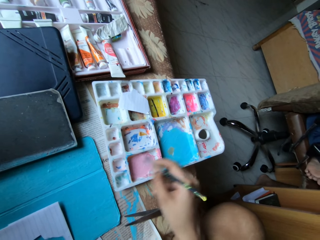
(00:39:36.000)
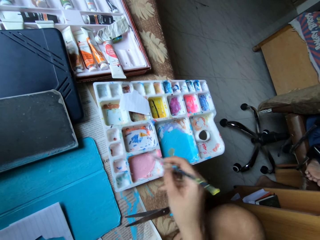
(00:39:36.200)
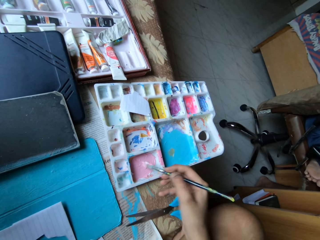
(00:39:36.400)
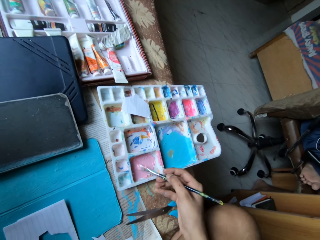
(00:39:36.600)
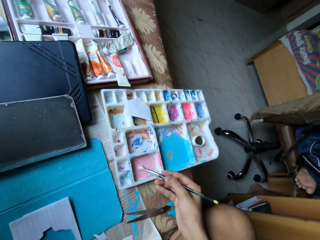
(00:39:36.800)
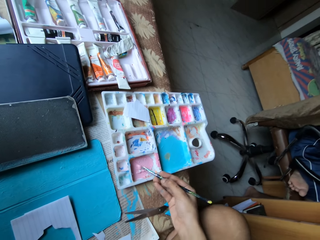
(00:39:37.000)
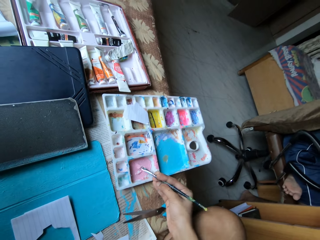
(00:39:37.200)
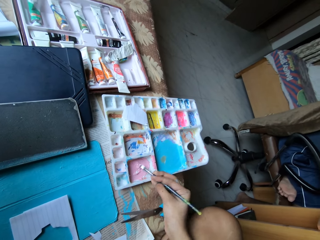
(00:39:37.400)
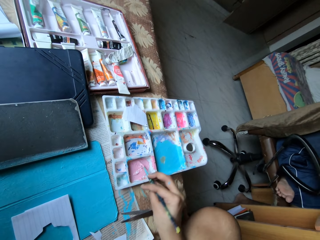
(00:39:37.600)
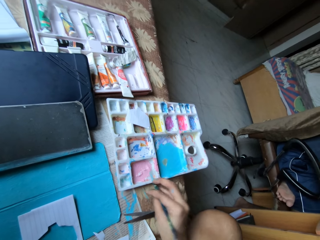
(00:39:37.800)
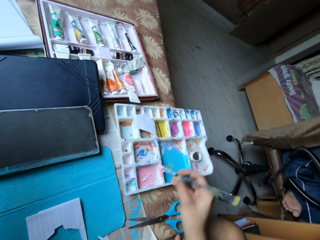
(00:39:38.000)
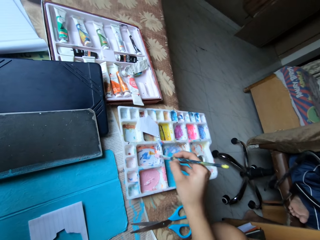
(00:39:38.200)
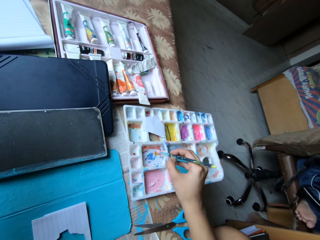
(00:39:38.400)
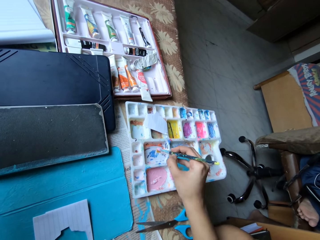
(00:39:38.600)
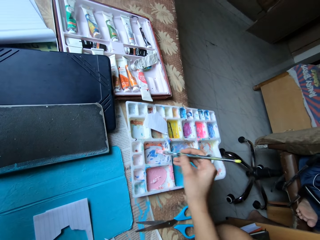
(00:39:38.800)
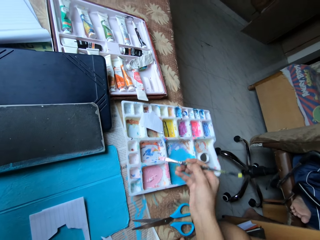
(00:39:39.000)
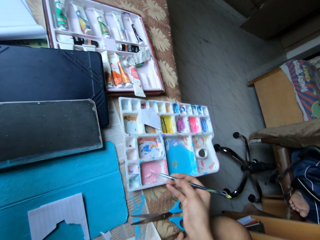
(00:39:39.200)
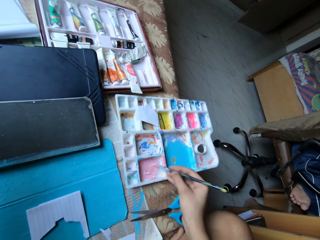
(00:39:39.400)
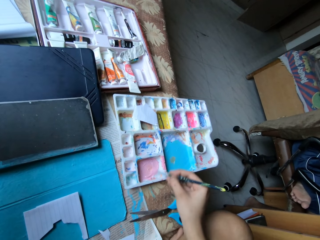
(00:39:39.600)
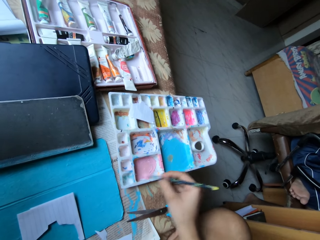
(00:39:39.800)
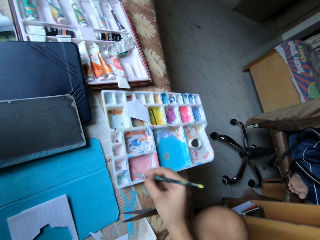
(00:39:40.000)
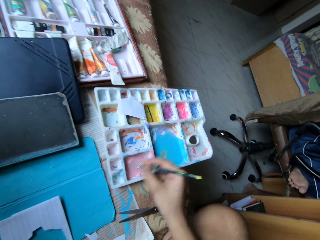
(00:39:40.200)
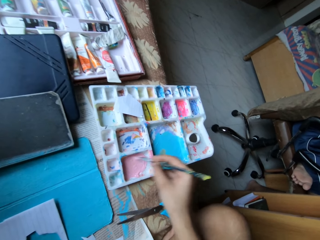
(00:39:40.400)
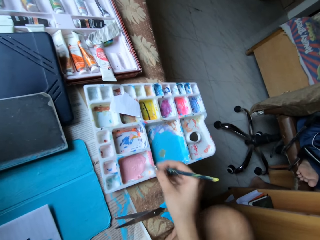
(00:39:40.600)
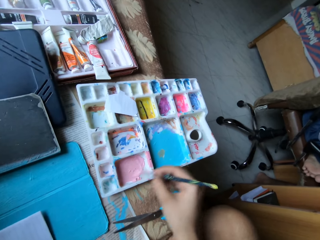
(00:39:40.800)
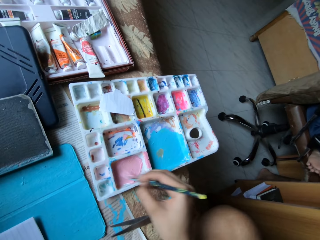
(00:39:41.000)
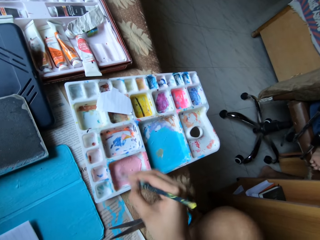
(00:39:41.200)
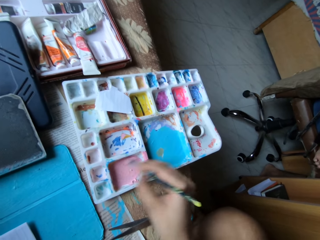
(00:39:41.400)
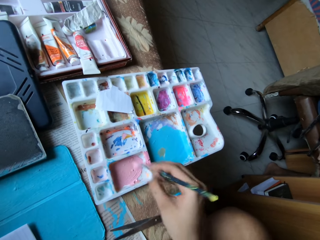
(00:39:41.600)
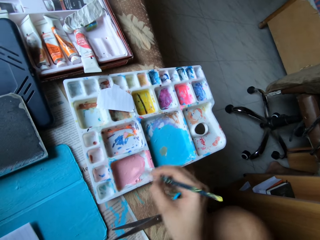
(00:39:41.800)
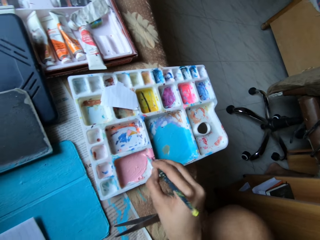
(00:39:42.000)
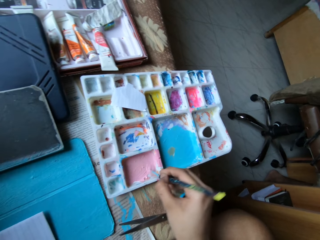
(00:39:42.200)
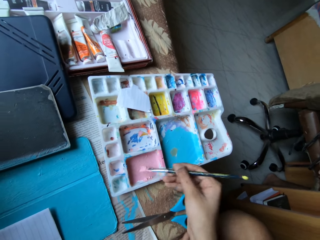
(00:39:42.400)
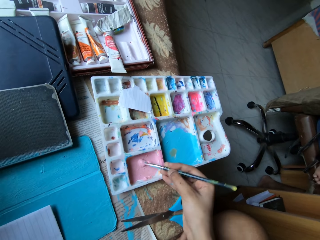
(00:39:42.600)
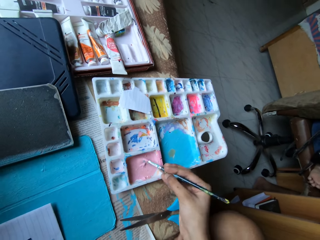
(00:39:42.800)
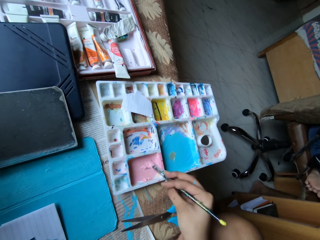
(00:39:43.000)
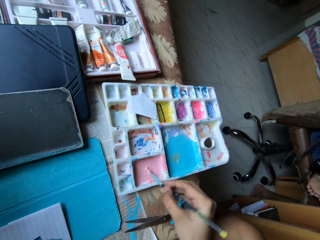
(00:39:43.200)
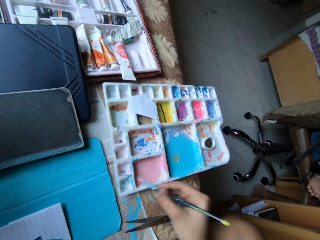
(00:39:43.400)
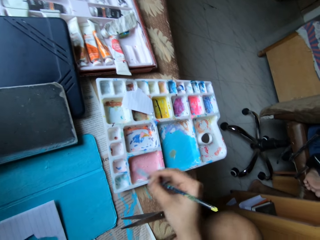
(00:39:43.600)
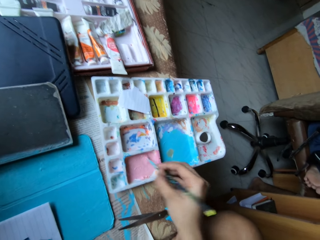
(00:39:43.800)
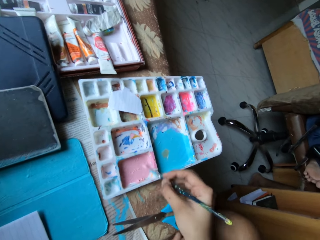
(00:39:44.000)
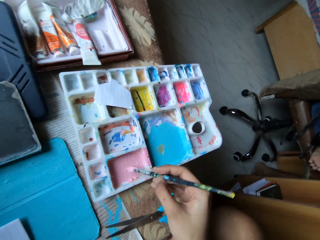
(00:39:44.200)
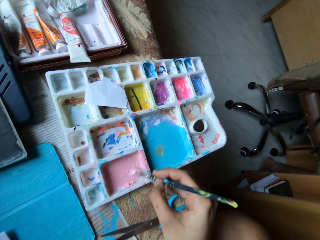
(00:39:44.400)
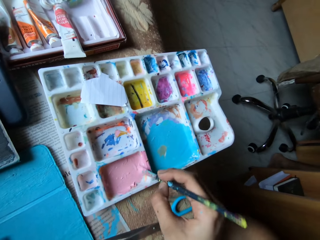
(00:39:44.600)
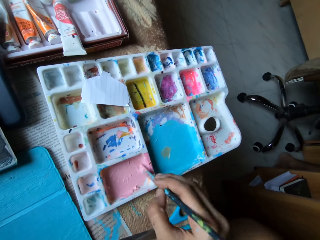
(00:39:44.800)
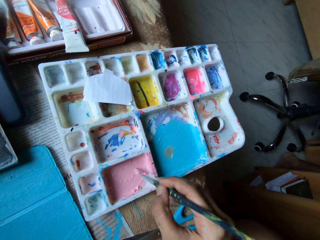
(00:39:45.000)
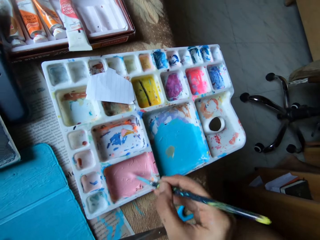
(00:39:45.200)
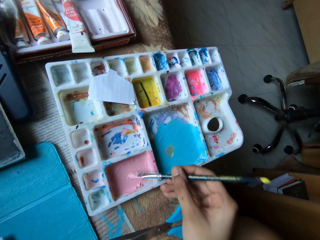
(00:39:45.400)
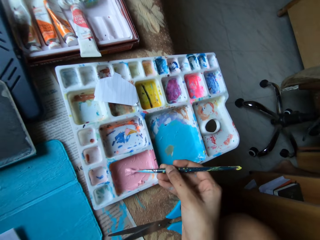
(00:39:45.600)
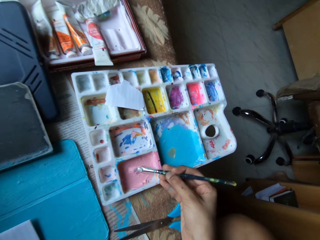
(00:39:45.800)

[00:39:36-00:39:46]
The camera wearer dips the paint brush in her right hand into a paint on the compartment of the paint palette. She mixes the paints in the compartment of the paint palette on the bed with the paint brush in her right hand.

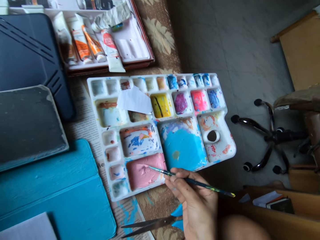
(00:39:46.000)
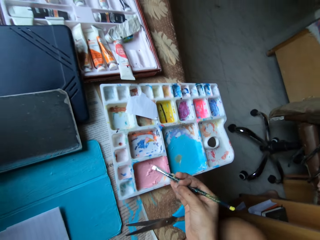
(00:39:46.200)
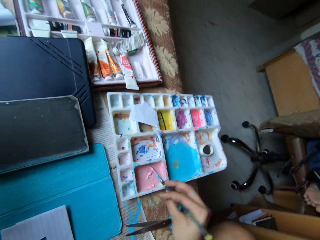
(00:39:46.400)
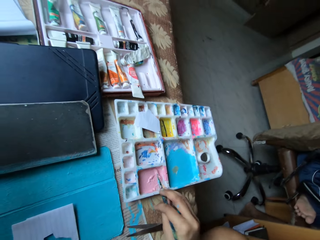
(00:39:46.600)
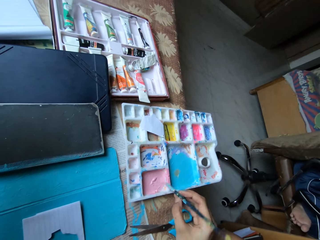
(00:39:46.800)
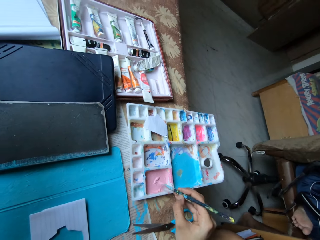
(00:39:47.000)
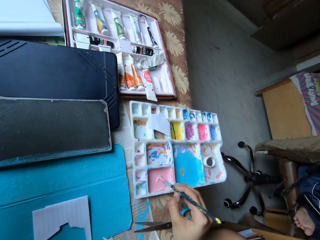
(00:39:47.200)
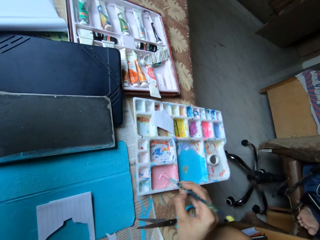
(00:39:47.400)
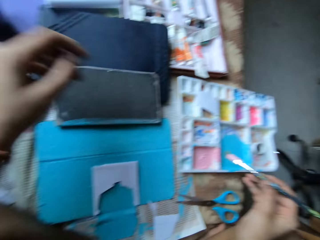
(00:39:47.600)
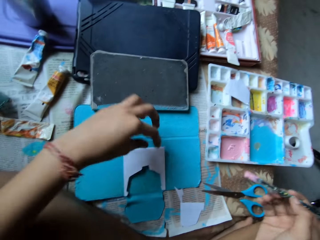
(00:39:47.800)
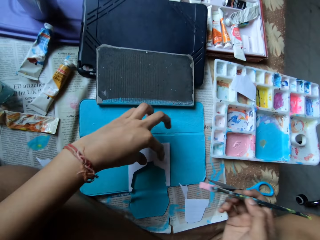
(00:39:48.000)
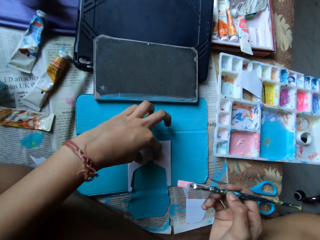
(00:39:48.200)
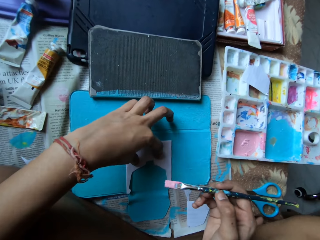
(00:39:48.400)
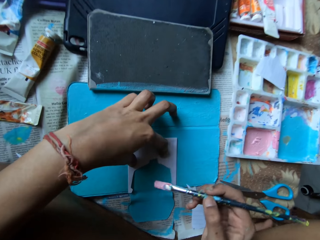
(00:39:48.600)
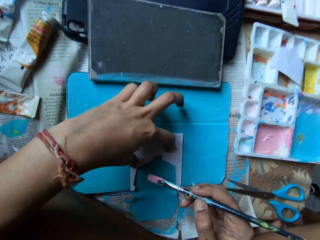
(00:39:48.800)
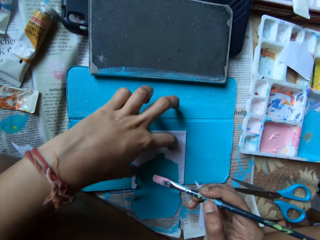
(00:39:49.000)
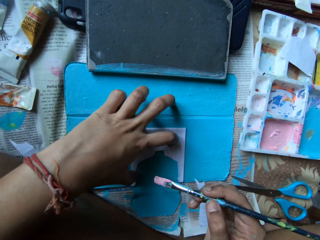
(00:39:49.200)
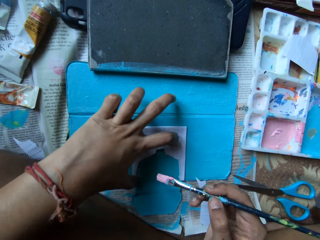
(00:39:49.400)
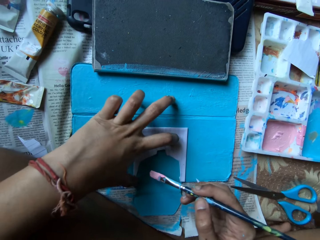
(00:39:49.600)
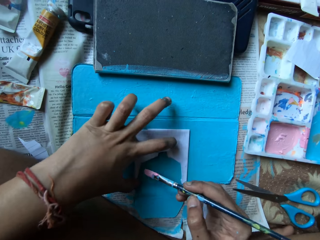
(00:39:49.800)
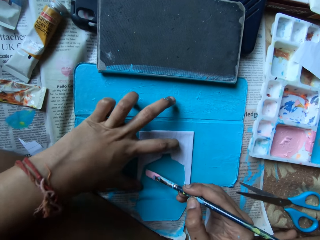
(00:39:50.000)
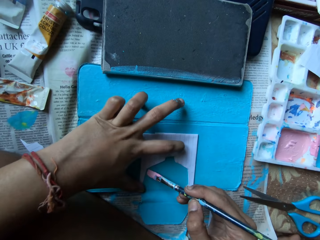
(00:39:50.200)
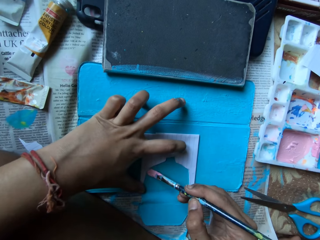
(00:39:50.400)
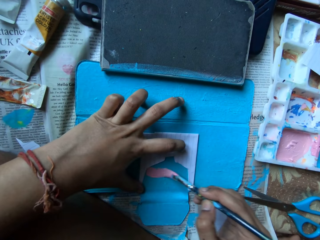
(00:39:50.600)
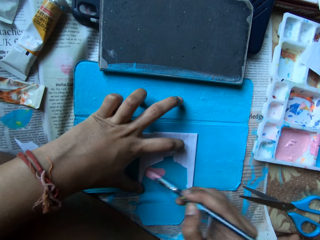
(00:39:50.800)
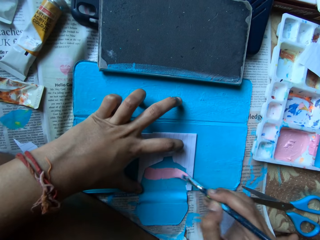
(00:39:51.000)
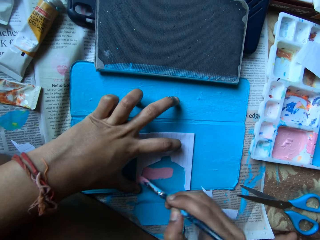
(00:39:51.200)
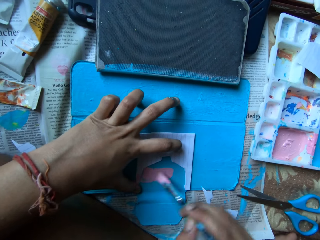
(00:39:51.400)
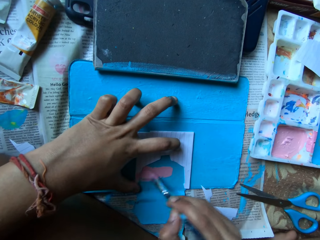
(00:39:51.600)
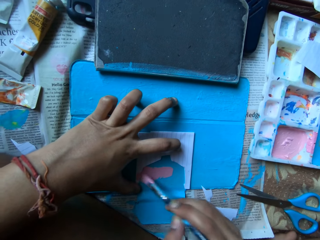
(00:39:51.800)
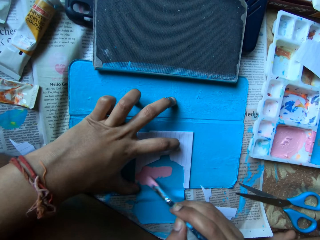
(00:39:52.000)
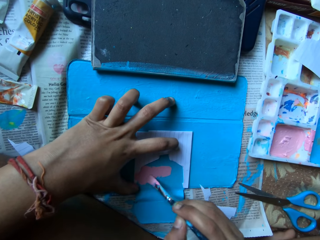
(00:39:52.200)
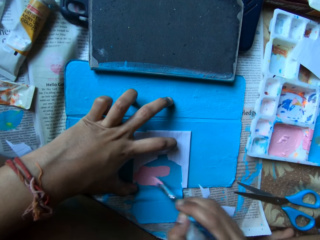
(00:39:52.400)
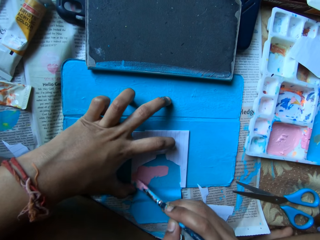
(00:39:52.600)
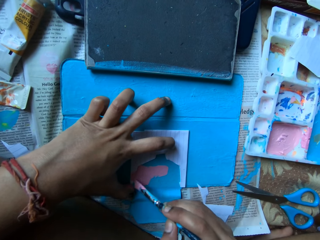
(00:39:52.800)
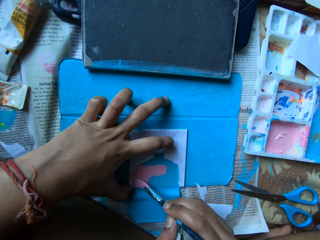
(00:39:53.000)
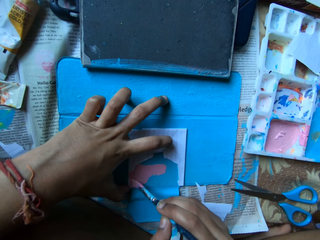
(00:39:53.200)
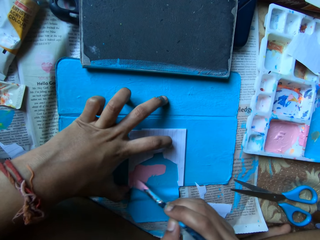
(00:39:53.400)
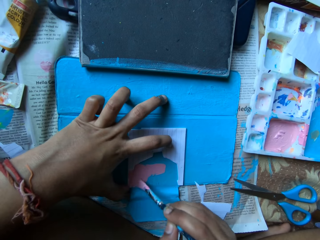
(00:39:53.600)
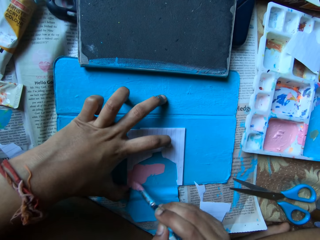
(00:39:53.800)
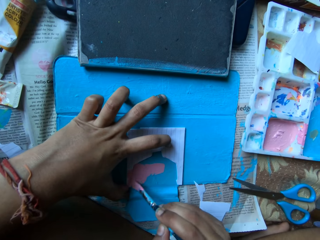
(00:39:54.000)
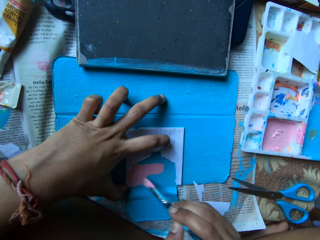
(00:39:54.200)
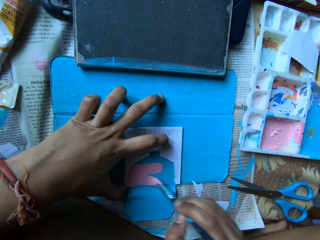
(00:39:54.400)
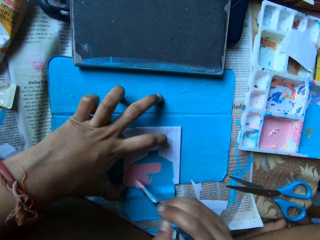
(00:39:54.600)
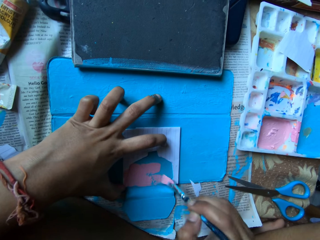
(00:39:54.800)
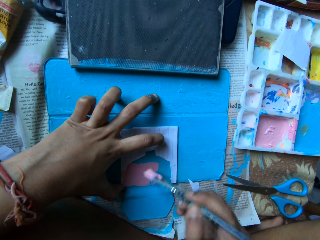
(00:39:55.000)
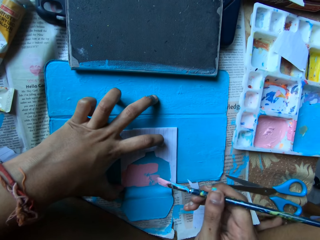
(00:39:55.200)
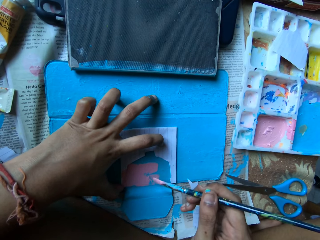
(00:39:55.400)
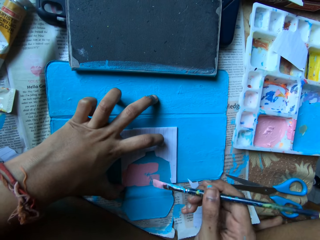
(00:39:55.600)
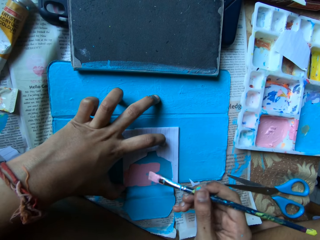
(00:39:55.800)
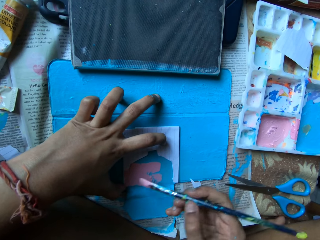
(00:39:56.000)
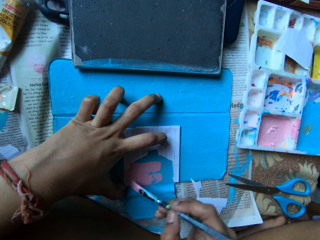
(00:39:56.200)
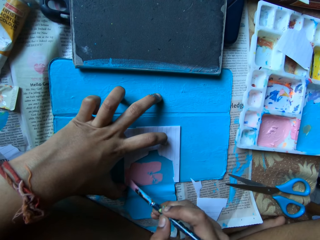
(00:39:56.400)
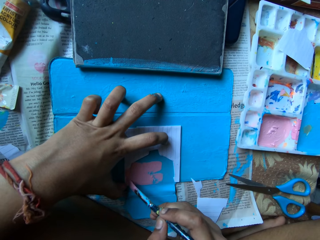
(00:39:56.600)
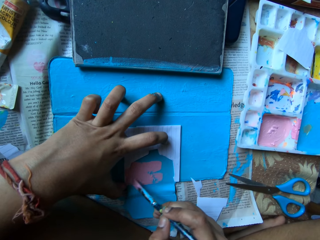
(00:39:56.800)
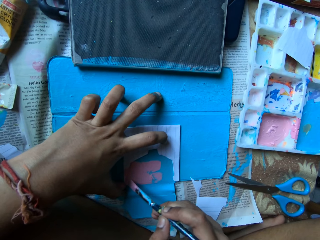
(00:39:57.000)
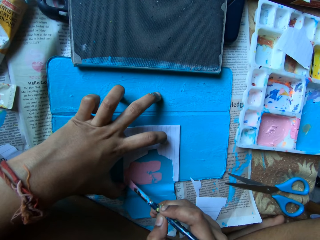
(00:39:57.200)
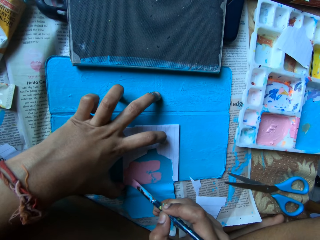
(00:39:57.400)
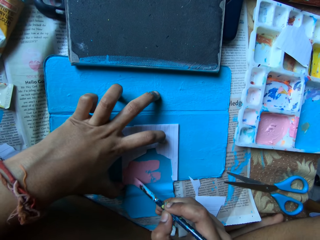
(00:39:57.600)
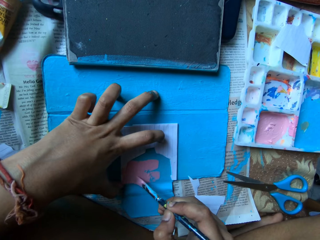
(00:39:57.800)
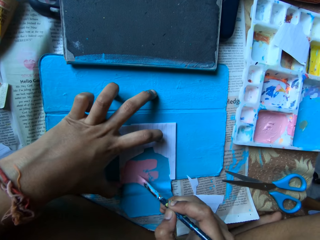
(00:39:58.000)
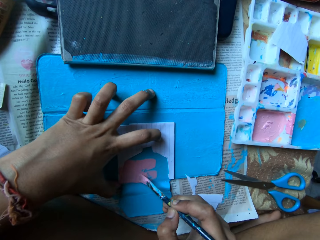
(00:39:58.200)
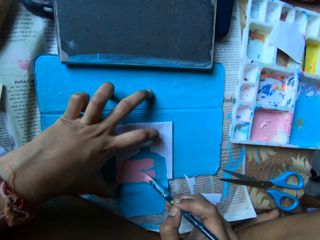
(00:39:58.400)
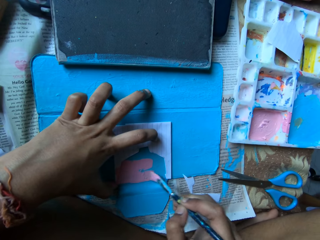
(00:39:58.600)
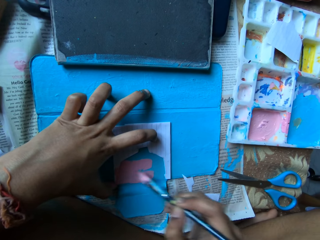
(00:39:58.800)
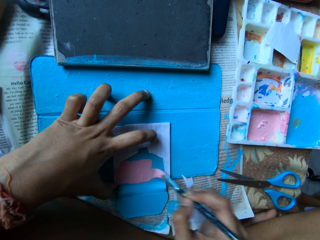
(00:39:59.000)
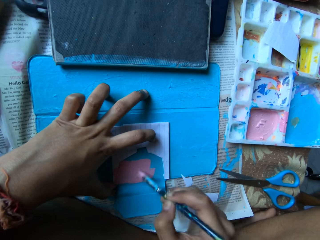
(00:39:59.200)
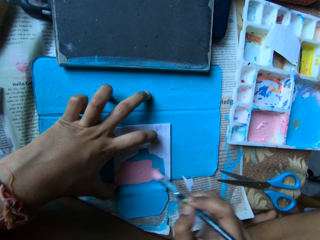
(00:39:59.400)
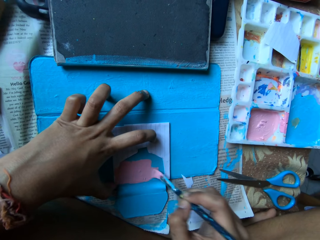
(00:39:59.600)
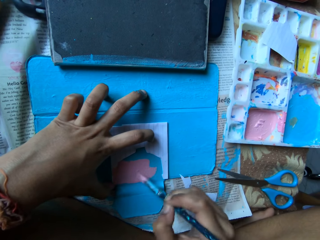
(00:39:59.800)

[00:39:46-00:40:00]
The camera wearer places her left hand on top of the paper on the tablet case. She paints the tablet case on the bed with the paint brush in her right hand. She paints the tablet case on the bed with the paint brush in her right hand again.
